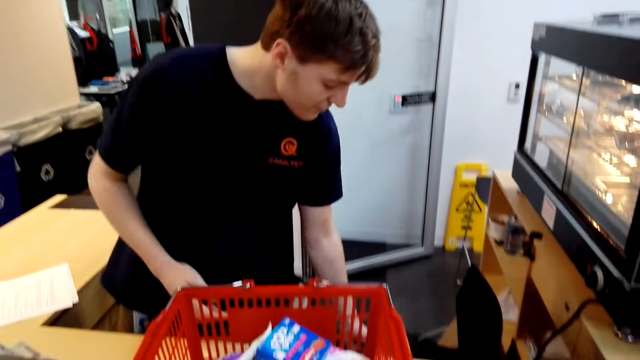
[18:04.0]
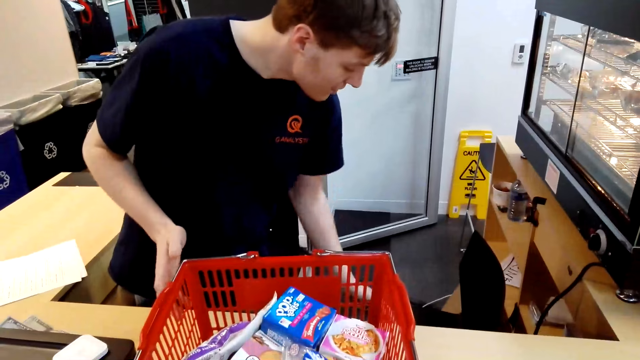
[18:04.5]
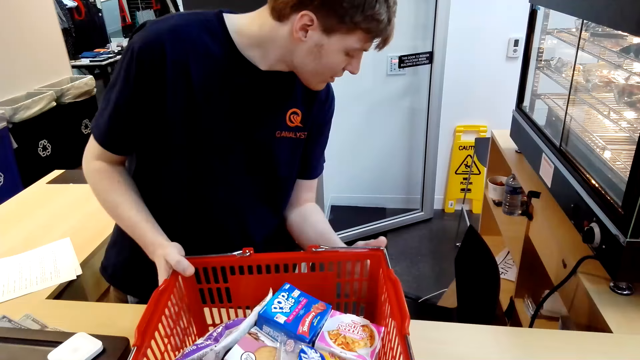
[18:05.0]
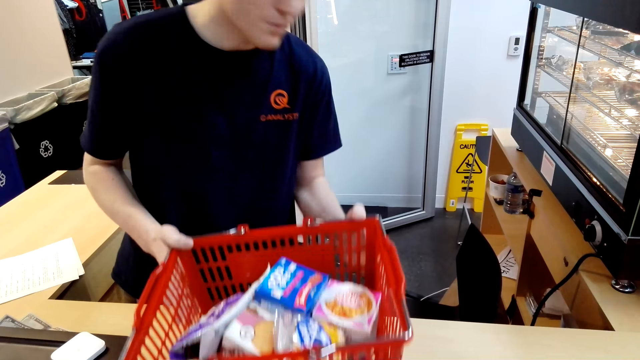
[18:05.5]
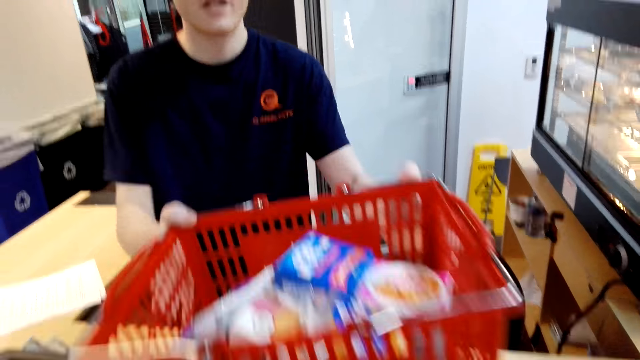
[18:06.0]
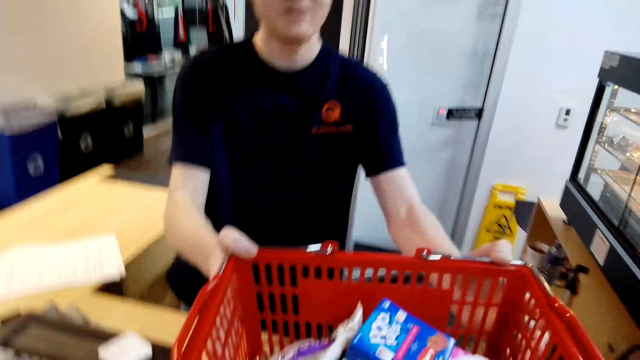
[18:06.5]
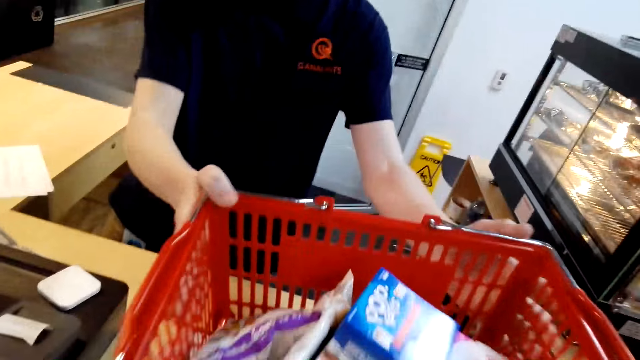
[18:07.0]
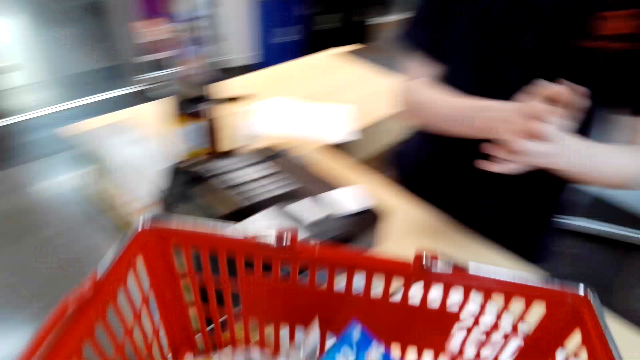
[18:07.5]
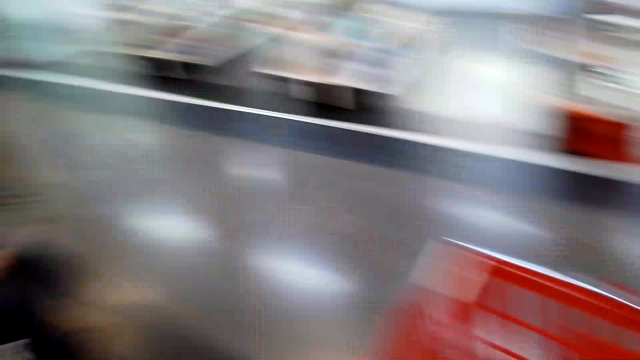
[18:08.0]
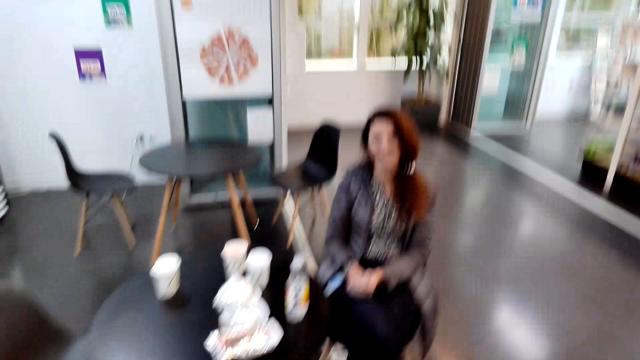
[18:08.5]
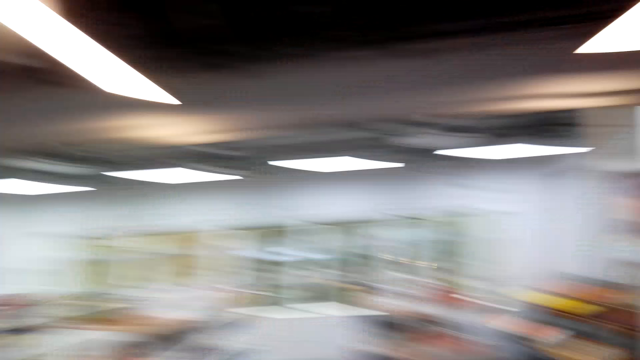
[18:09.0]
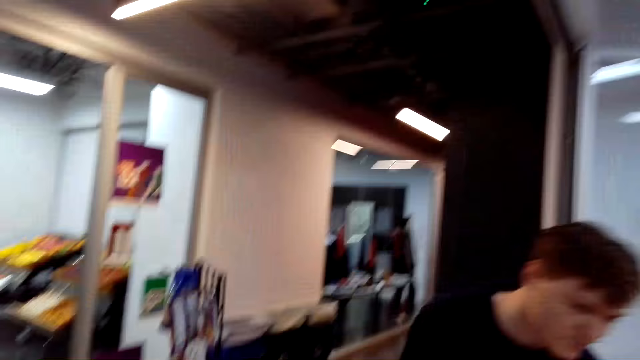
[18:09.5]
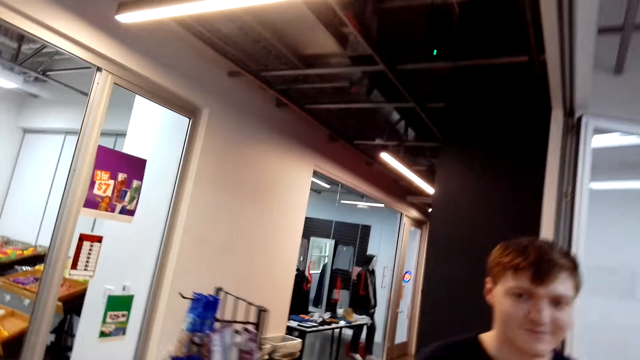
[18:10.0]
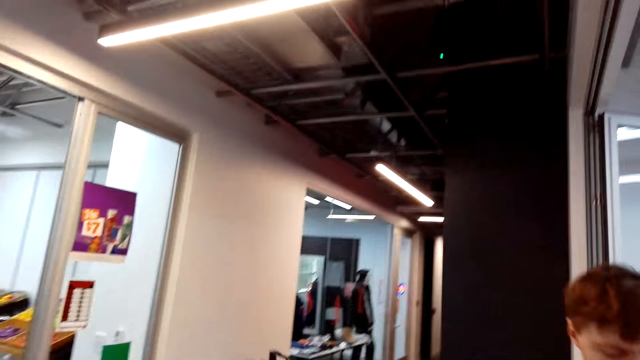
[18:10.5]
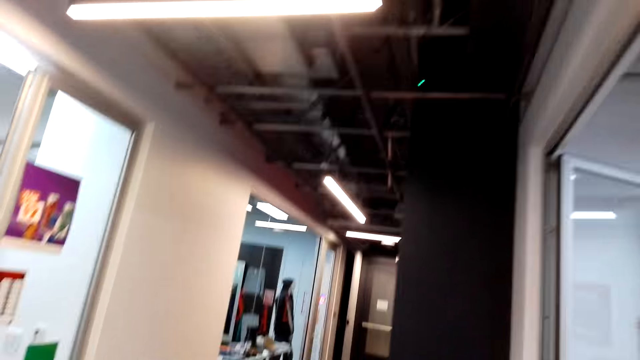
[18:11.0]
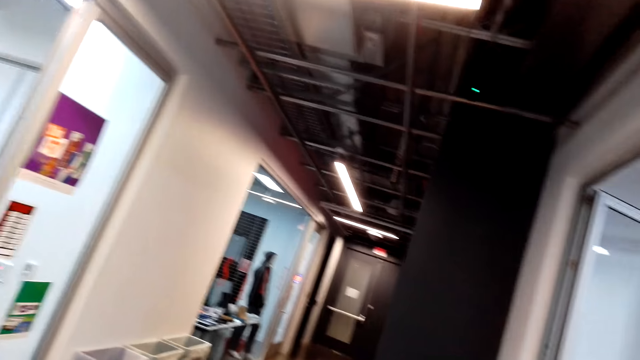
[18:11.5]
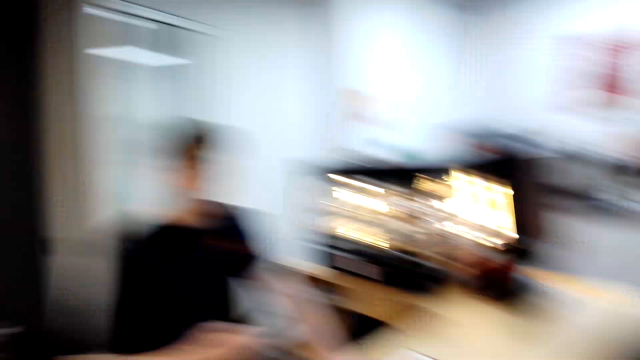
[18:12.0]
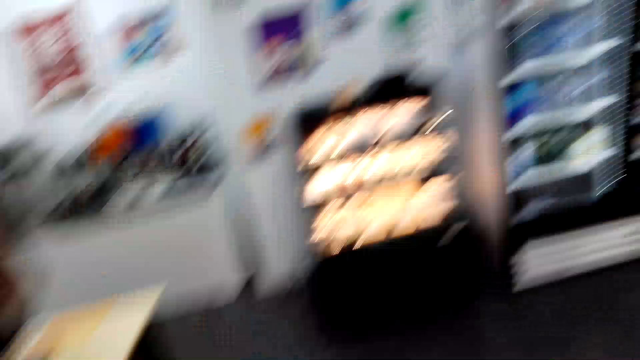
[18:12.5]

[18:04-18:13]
The cashier puts the phone away and gives the shopping basket or tray to the camera wearer. The camera wearer walks, takes the tray, and speaks.

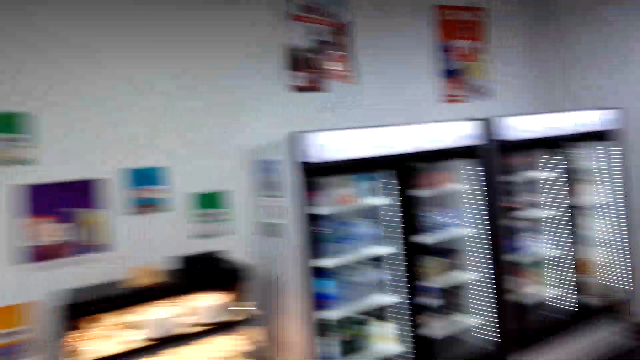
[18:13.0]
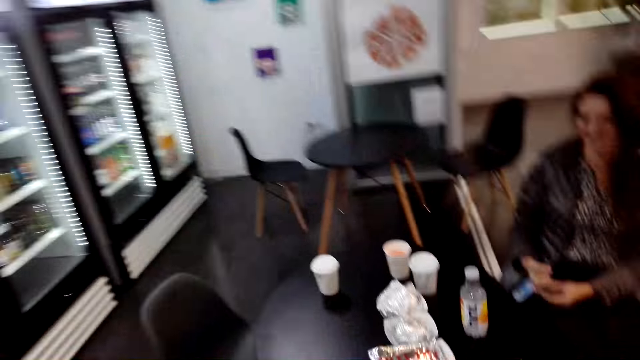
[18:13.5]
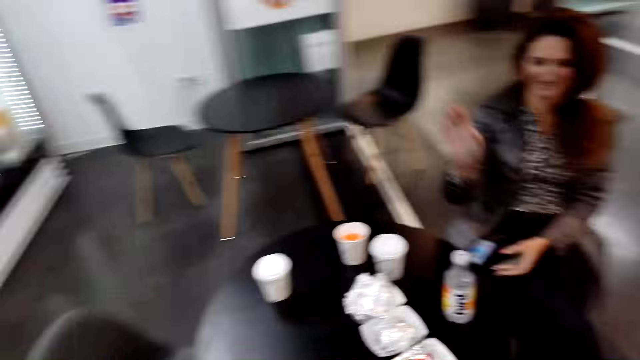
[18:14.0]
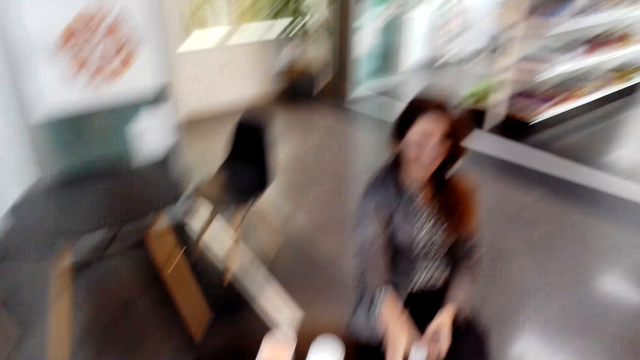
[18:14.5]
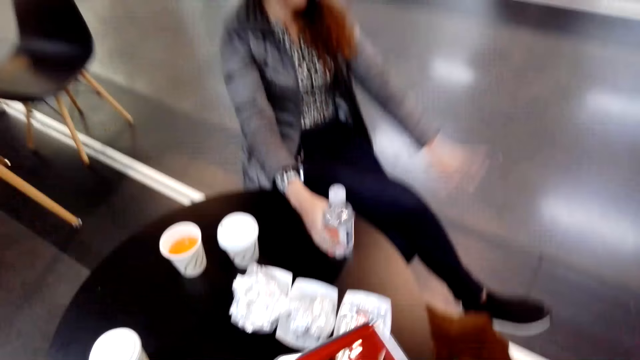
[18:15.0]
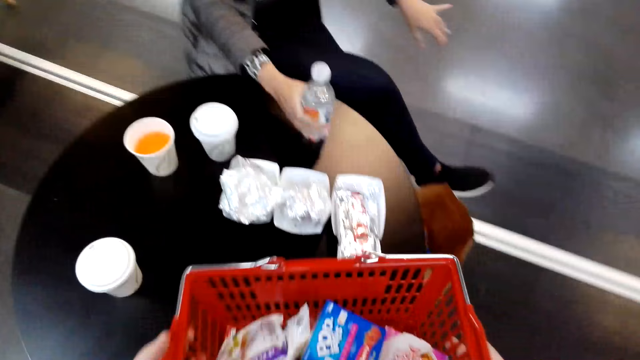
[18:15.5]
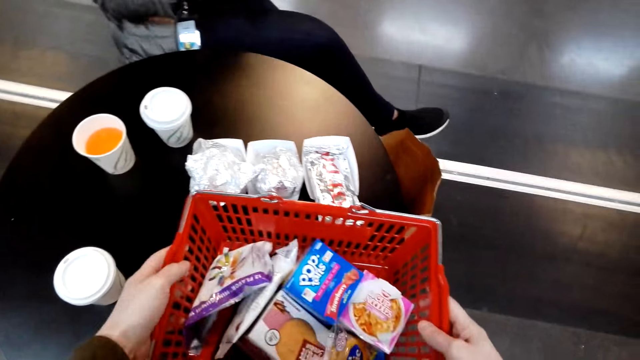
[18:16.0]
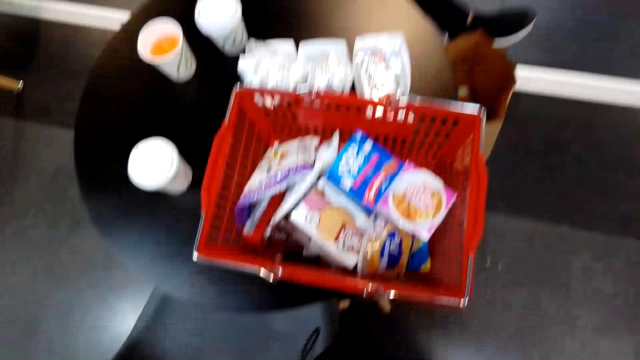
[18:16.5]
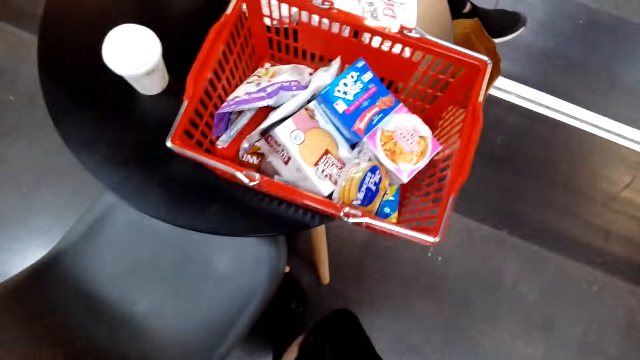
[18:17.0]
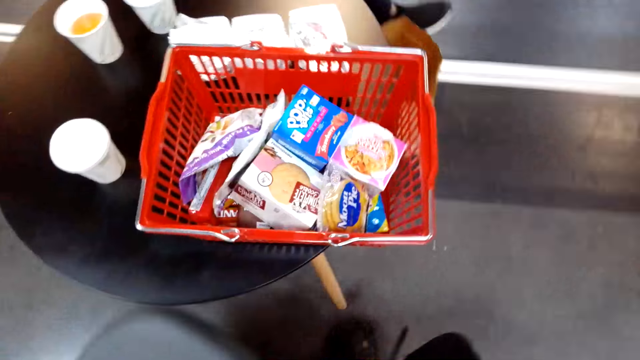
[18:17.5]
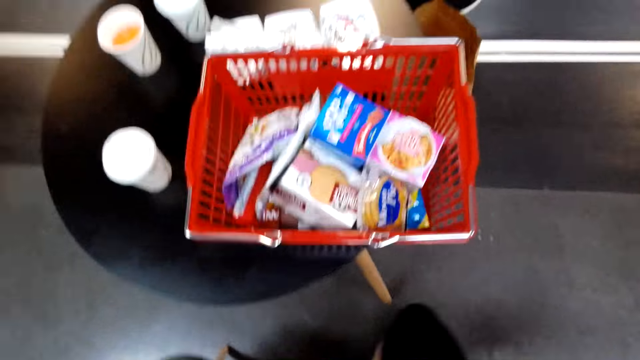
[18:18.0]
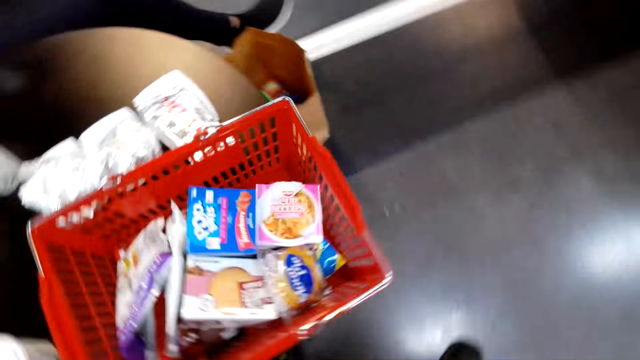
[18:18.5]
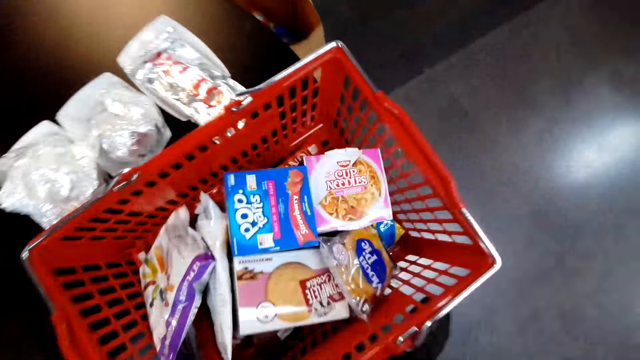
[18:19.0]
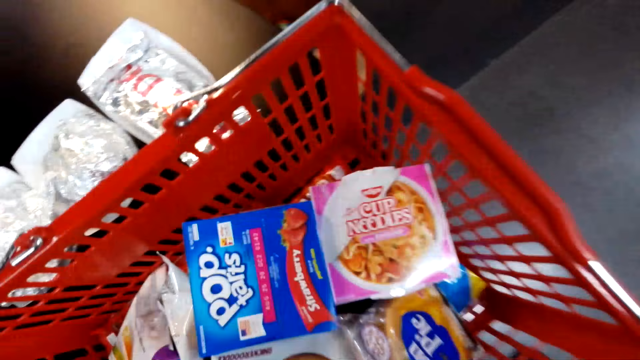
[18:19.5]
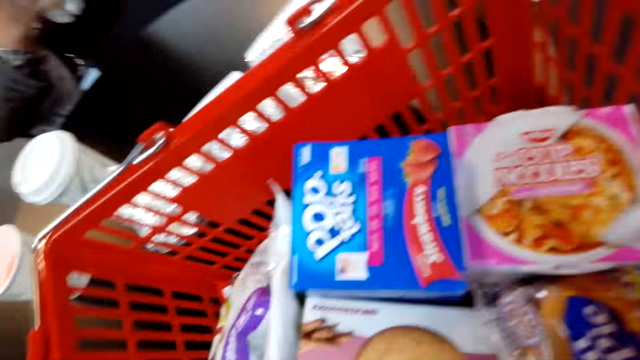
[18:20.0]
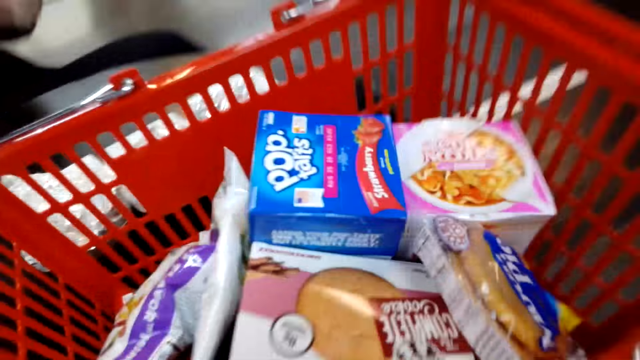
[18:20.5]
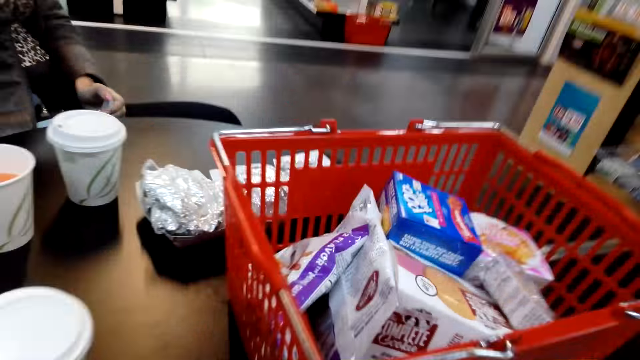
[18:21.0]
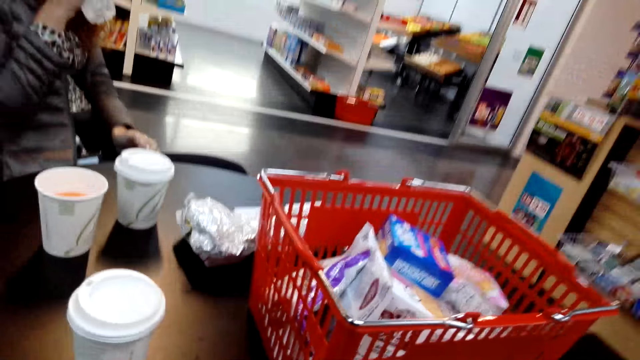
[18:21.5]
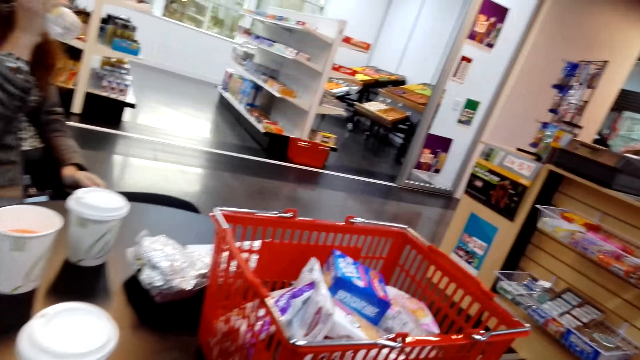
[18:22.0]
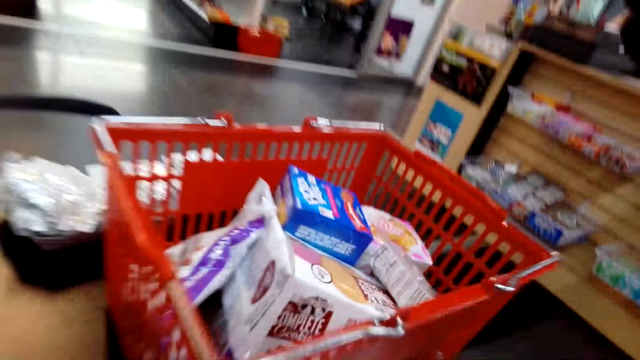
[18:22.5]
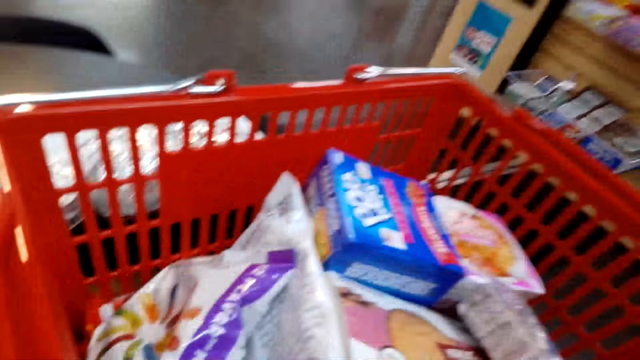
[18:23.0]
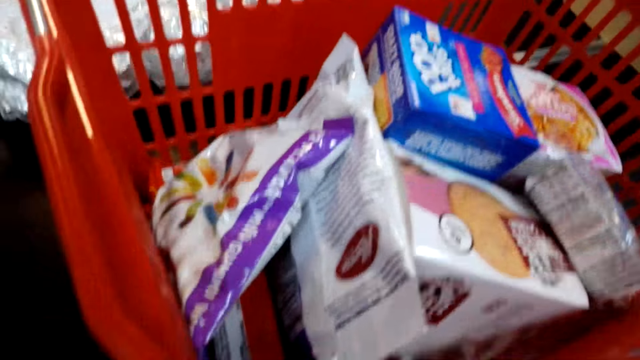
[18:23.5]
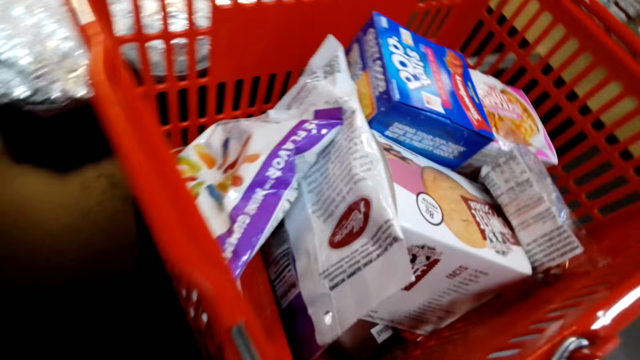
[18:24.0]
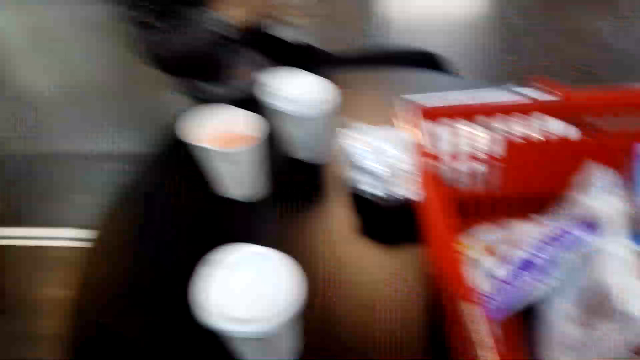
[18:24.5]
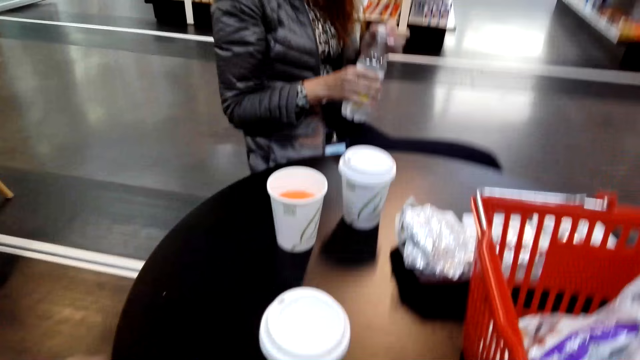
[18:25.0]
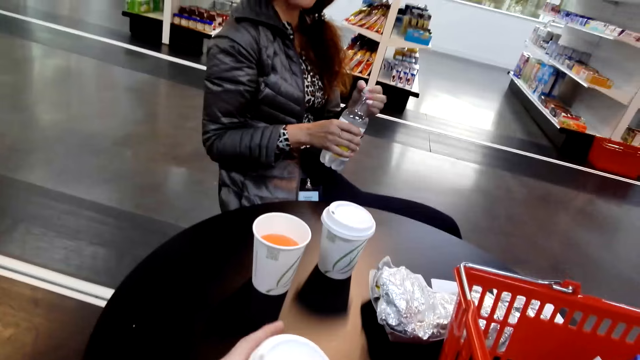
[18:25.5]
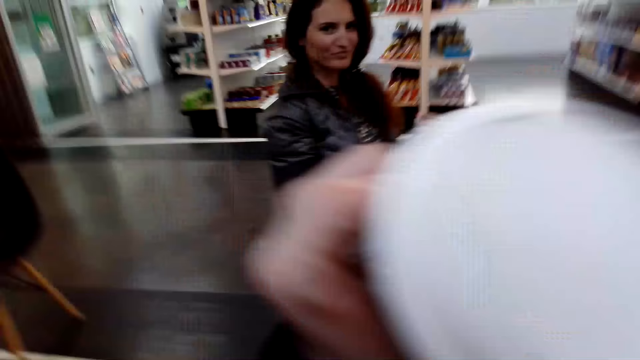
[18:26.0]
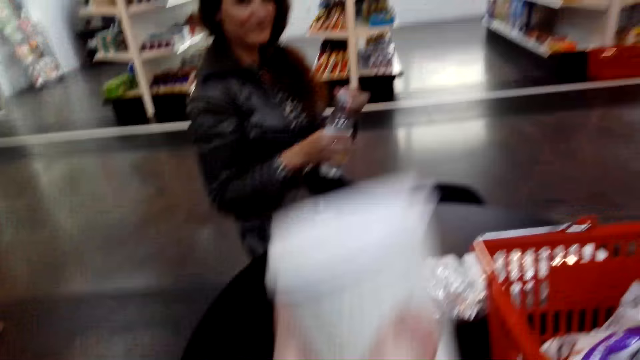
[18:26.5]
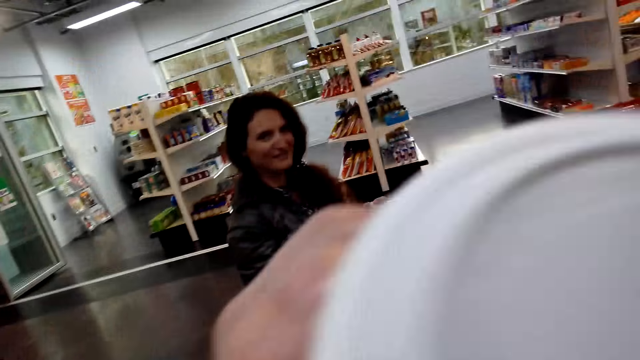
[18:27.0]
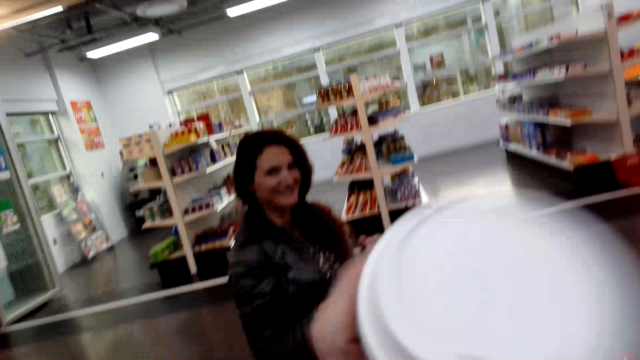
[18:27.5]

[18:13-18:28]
A woman speaks to the camera wearer and points at the camera wearer. The camera wearer speaks. The woman takes the bottle of water. The camera wearer places the shopping basket on the table and pulls the seat. The woman drinks the water. The camera wearer looks at items in the shopping basket. They hold the coffee cup on the table and speak. The woman closes the bottle of water. The camera wearer puts the coffee cup in the mouth and sips from the coffee cup.
